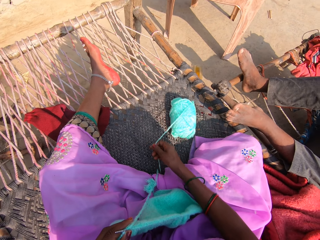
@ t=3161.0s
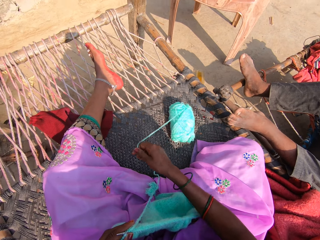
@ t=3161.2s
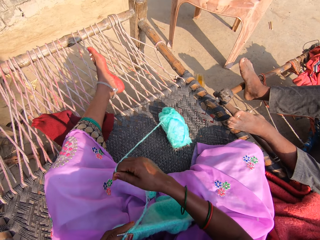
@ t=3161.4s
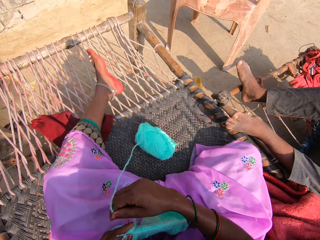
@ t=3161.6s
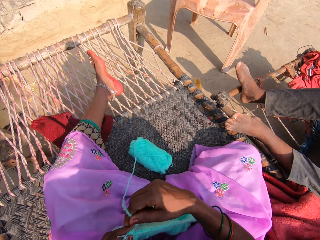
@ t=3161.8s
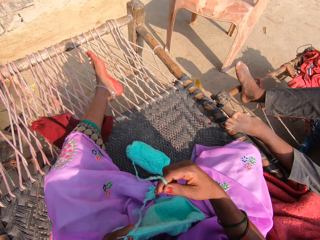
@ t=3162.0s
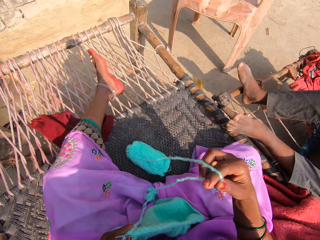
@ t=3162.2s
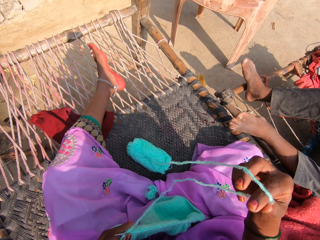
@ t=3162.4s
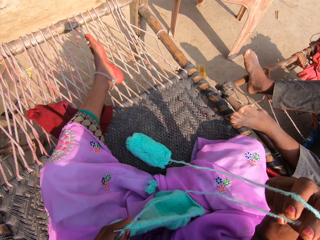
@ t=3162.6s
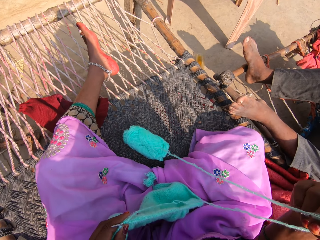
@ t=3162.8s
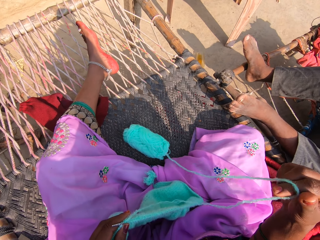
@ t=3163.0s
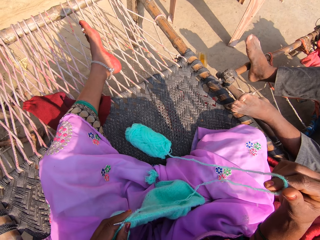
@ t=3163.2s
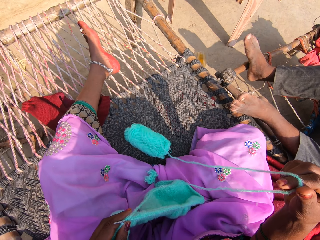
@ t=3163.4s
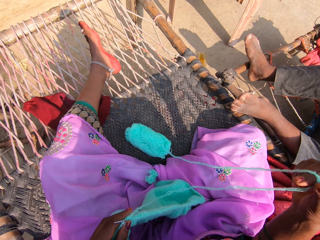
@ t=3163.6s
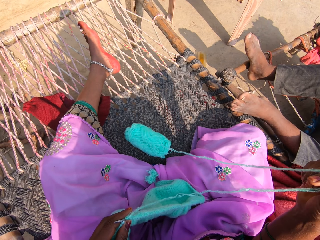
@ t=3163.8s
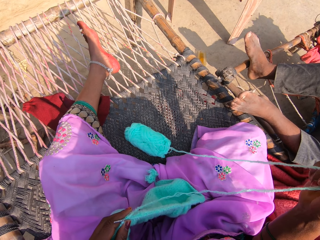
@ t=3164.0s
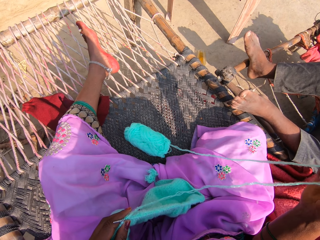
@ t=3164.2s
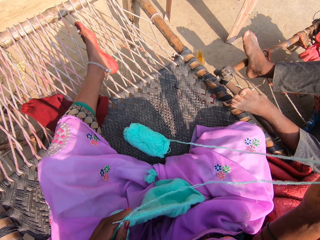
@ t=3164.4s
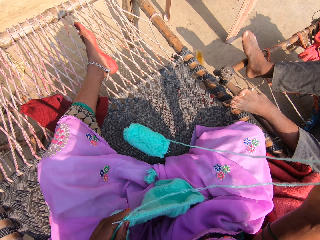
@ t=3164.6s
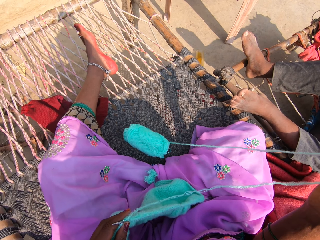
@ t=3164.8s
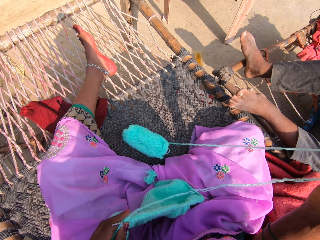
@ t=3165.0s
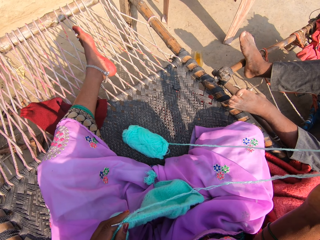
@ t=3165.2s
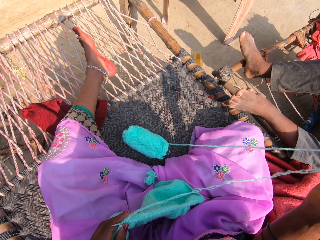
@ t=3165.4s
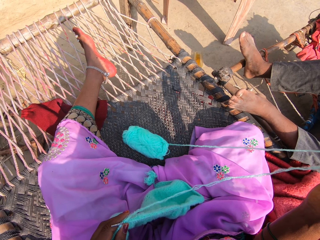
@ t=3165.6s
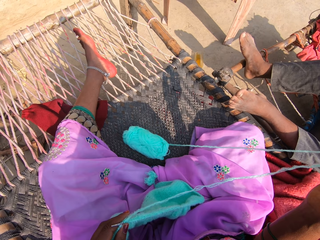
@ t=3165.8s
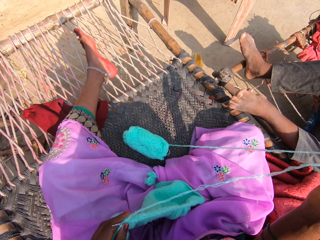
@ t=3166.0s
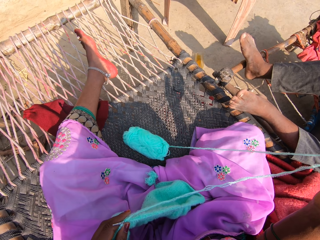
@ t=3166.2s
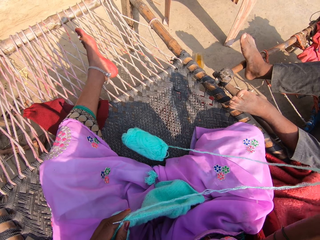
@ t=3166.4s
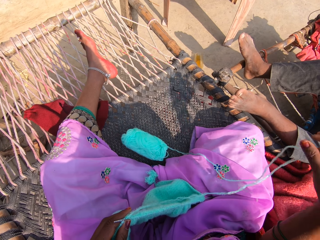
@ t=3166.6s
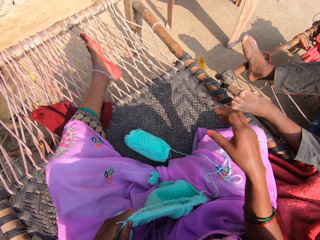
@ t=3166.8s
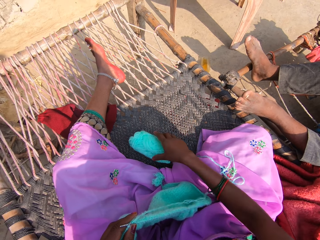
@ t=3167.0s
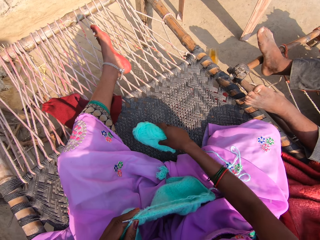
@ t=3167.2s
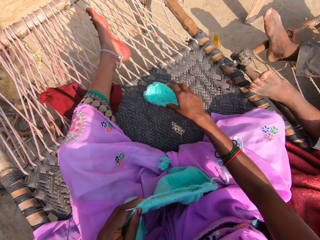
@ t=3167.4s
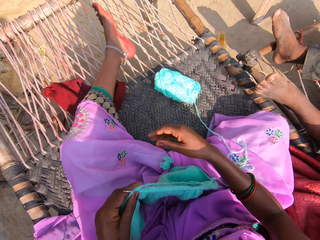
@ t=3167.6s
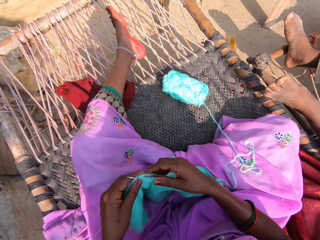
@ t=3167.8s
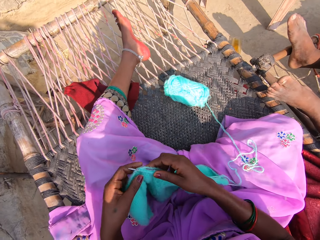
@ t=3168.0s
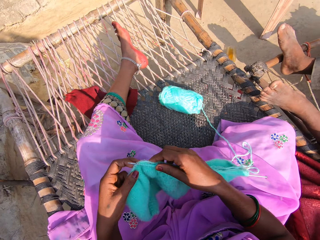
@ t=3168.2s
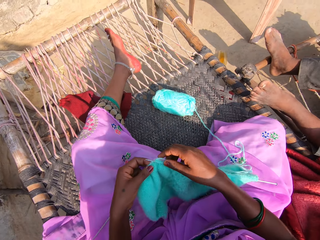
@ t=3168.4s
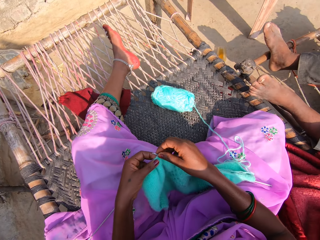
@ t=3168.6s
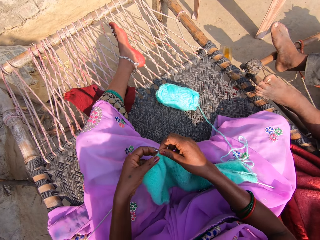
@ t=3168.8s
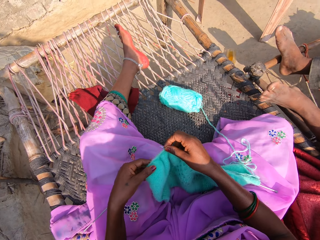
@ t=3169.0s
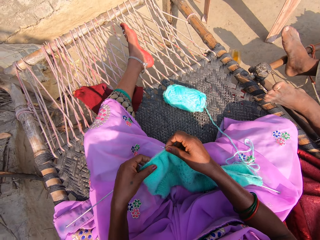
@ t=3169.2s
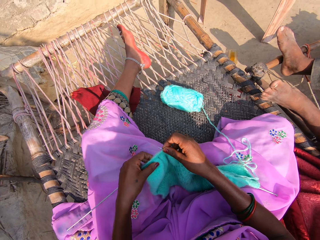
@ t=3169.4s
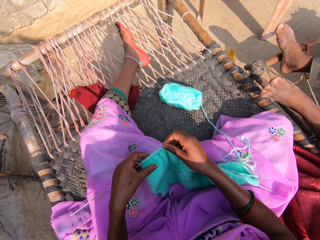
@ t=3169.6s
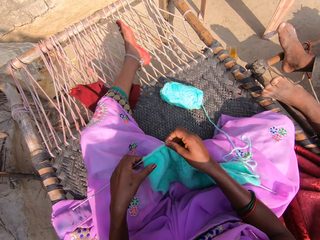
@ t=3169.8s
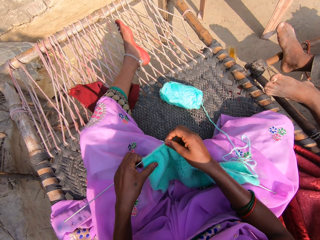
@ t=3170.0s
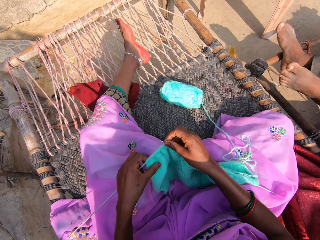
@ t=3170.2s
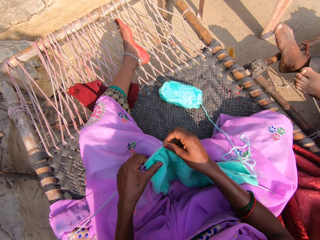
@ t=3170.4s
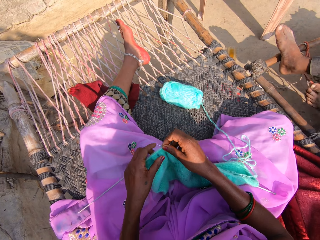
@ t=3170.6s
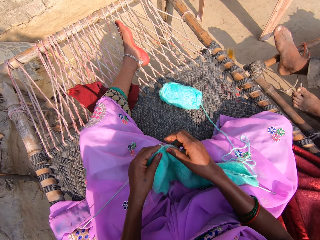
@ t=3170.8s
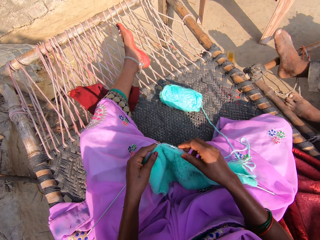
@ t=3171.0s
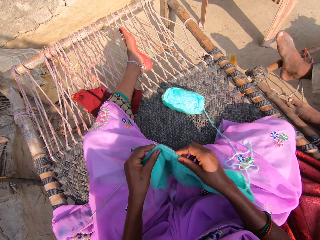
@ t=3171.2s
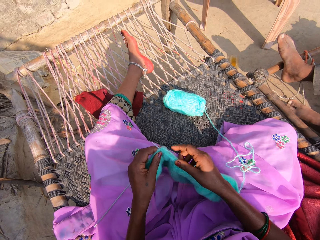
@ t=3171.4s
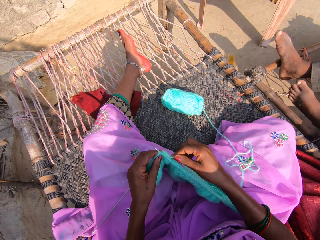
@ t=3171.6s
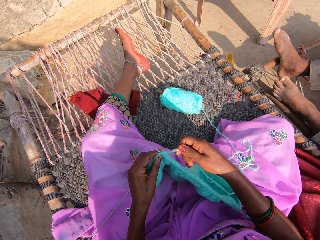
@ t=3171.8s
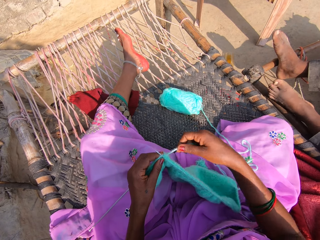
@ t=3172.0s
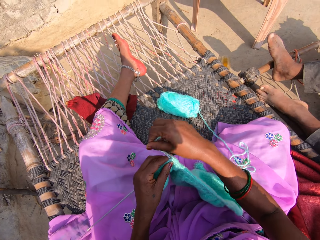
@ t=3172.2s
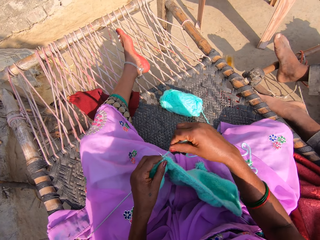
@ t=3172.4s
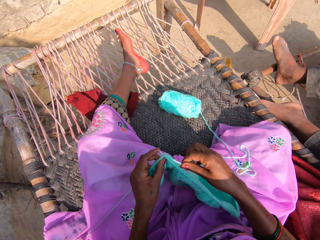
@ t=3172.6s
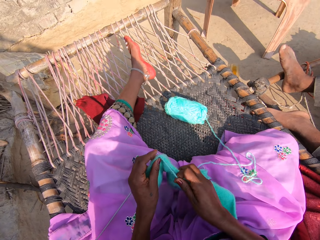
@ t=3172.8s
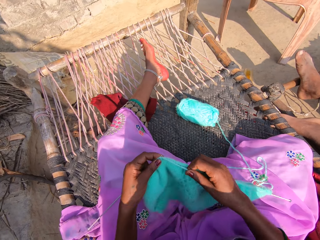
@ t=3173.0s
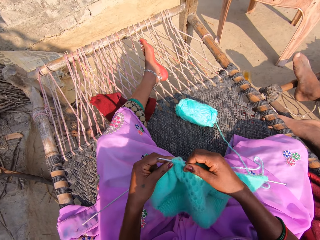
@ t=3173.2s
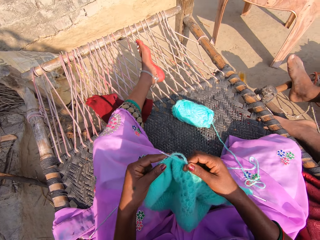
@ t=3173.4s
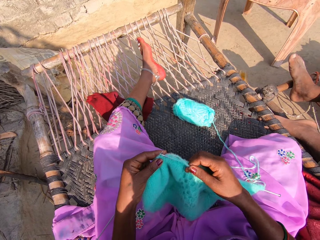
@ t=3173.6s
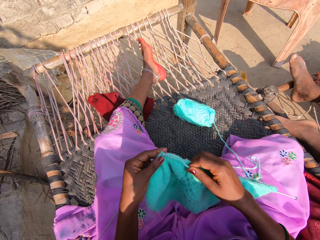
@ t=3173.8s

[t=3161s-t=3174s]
The camera wearer touches the knitting thread. She pulls the thread from the ball of yarn with her right hand. She straightens the knitting thread. She adjusts the ball of yarn on the mat with her right hand. She pushes back the yarn thread. She knits the yarn with the knitting pin in her right hand. She looks on the fabric. A man takes his left leg off the mat.
